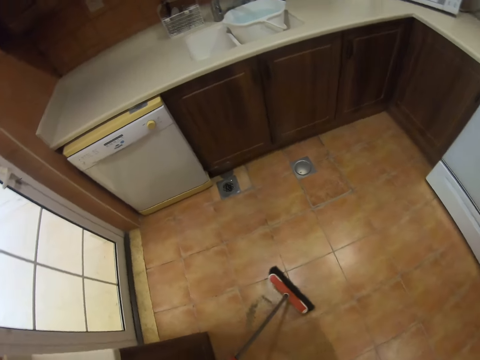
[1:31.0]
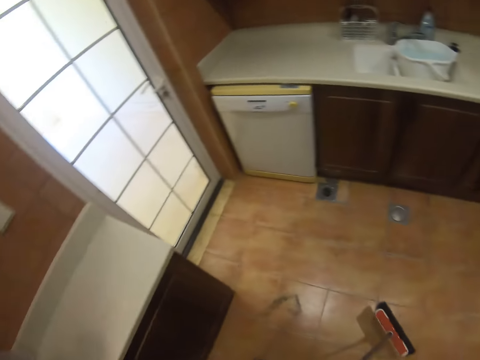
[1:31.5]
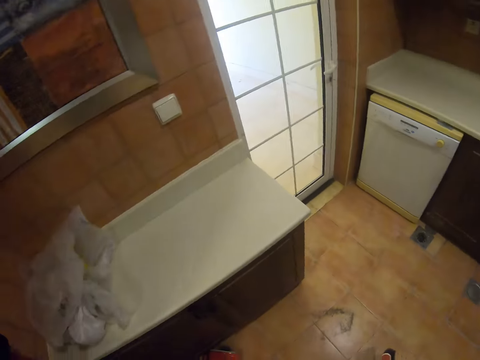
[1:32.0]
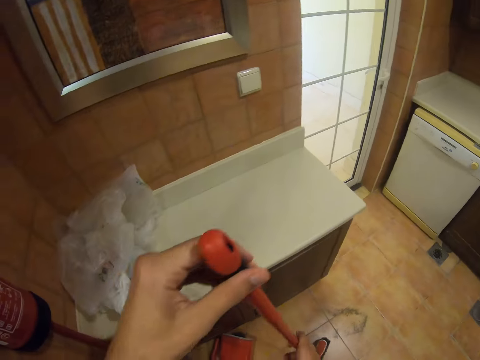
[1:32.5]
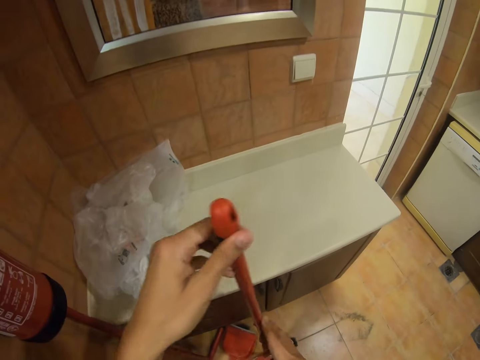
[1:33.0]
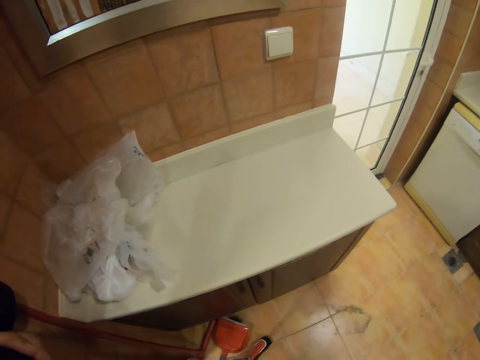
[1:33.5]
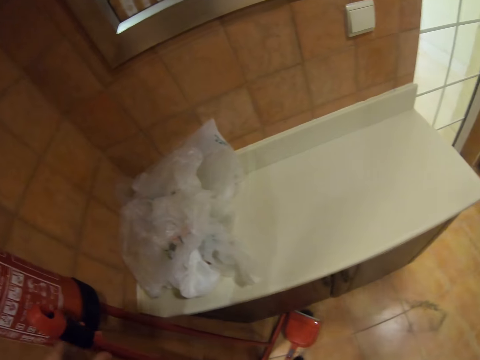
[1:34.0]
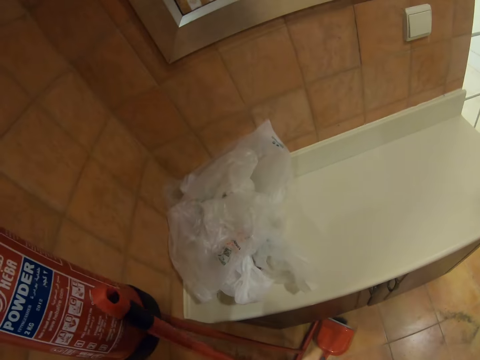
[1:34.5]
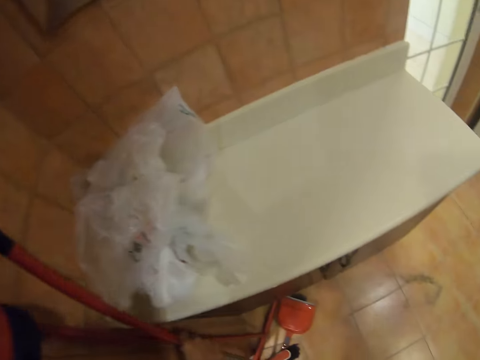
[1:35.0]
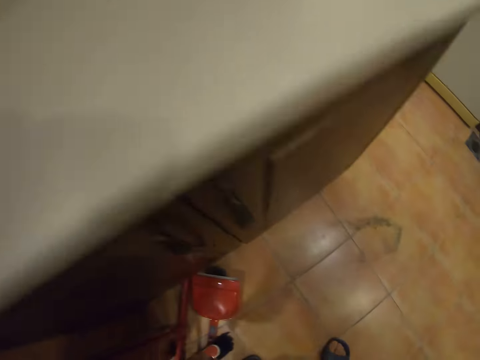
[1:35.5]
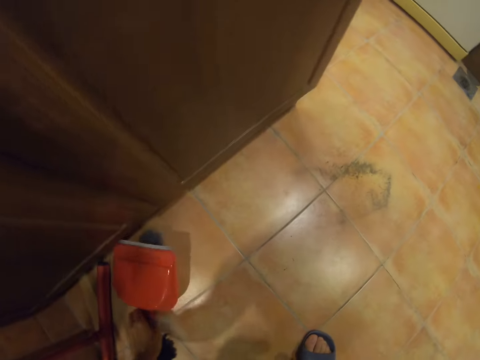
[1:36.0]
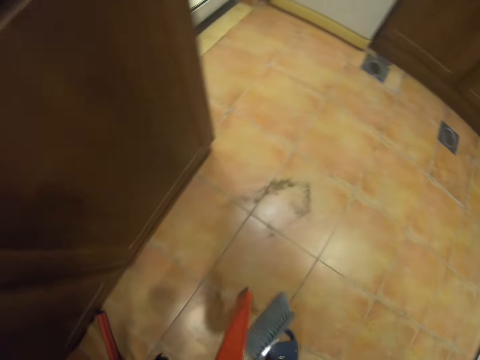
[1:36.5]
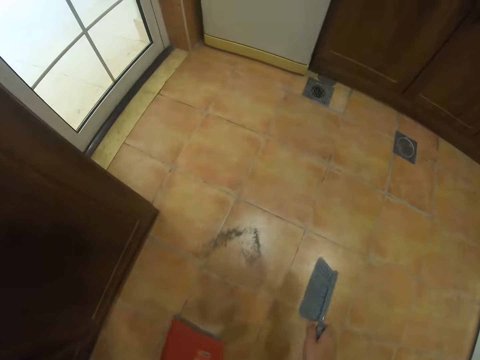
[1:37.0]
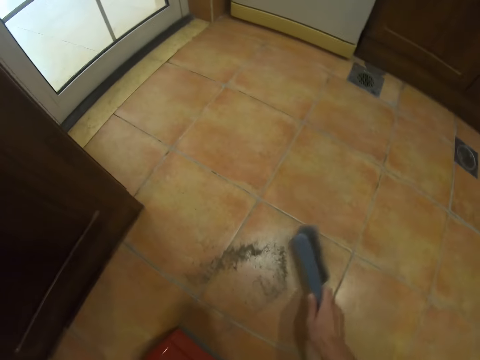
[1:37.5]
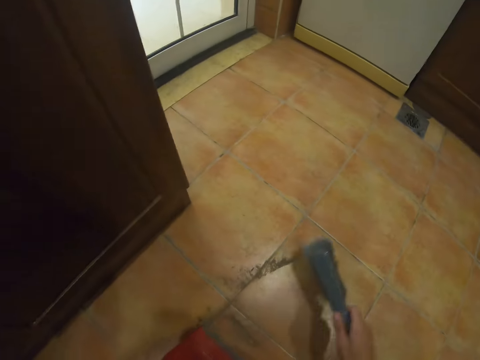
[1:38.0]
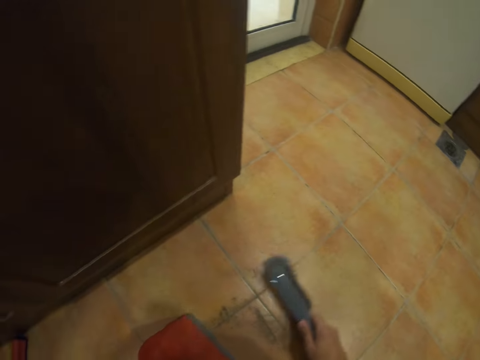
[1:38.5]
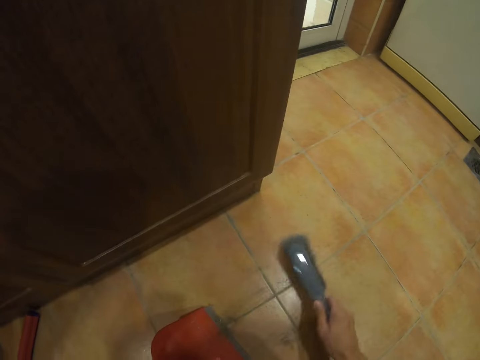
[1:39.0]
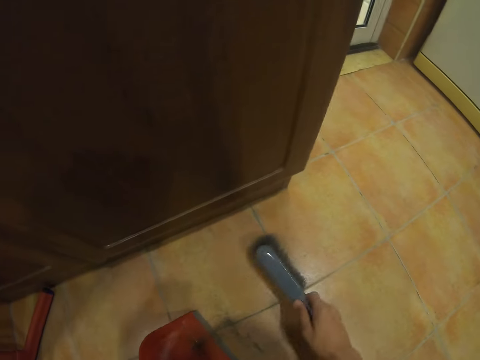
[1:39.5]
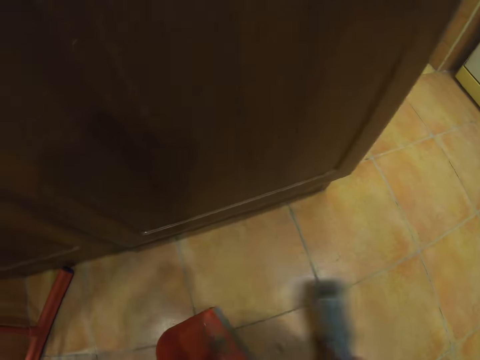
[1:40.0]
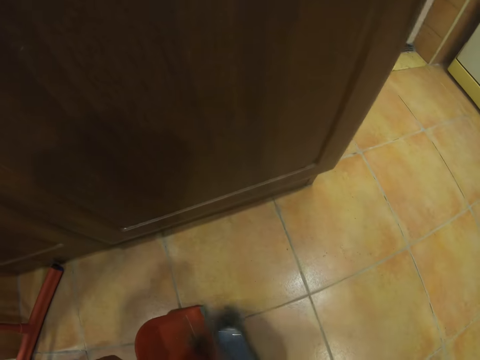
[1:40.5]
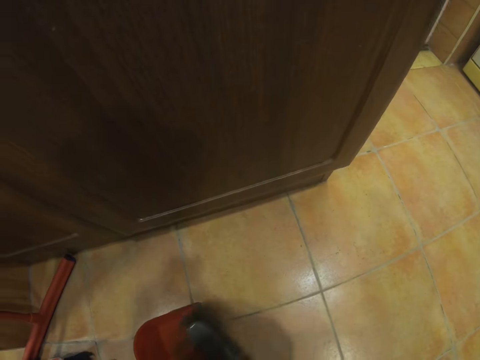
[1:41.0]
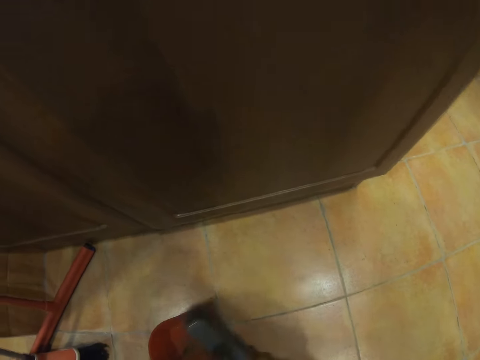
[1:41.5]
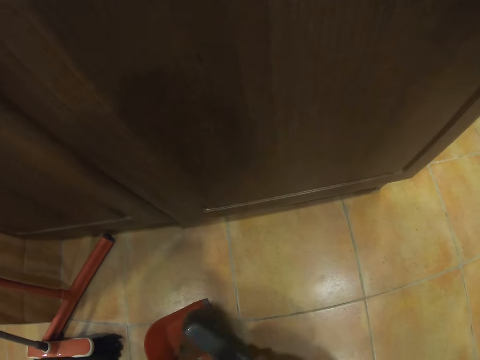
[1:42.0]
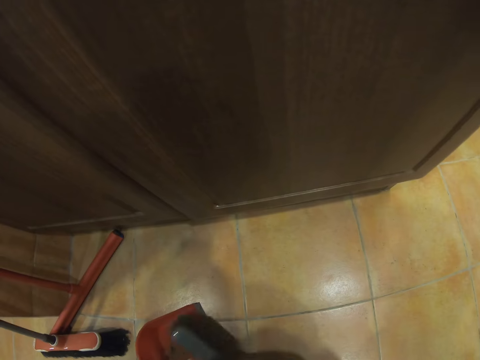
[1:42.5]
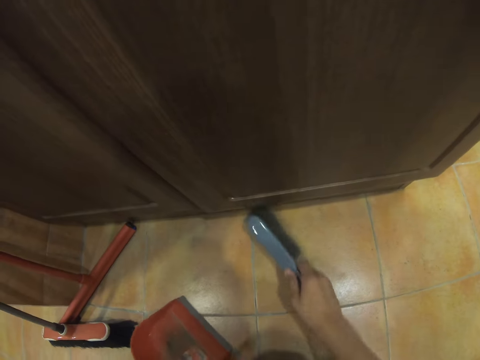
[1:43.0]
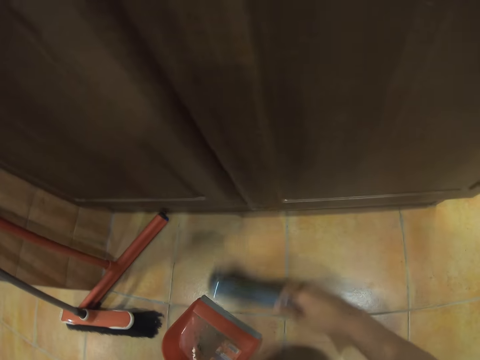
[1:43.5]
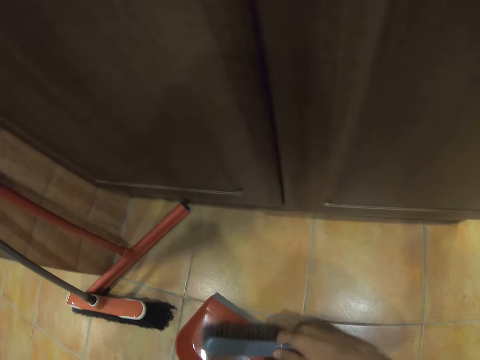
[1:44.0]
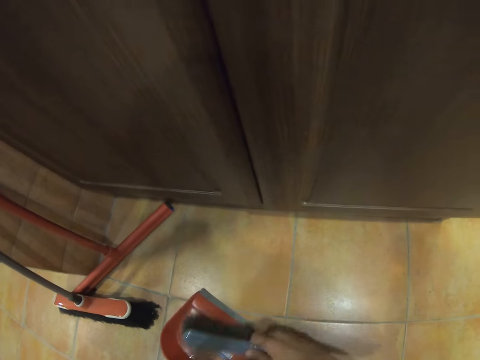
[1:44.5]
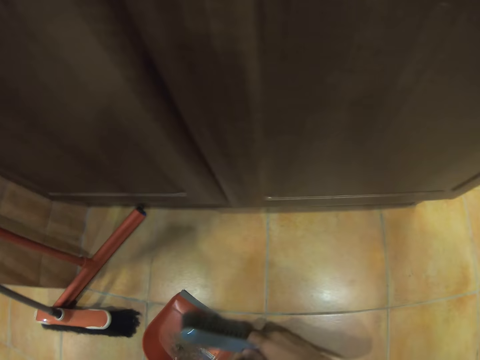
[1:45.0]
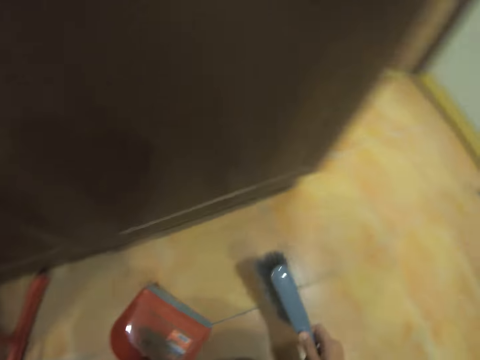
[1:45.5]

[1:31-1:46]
The camera wearer leans the floor brush on the wall. They pick up the cat litter or dust pan and the floor brush from the floor. They sweep the dirt on the floor into the dust pan.

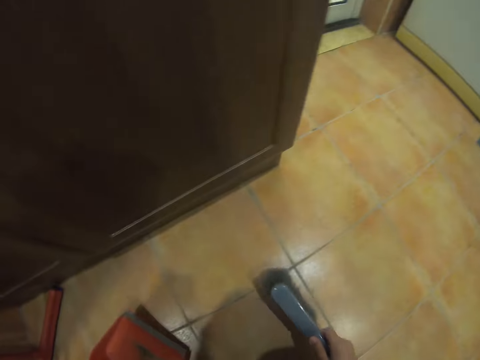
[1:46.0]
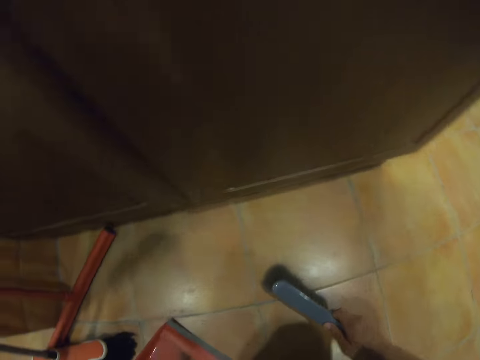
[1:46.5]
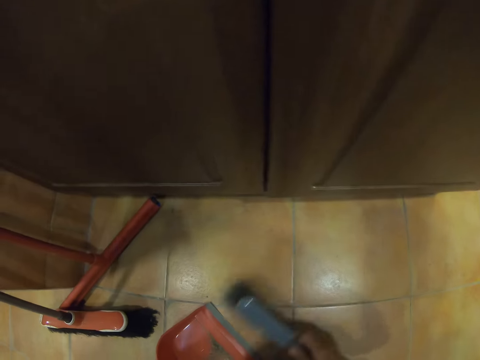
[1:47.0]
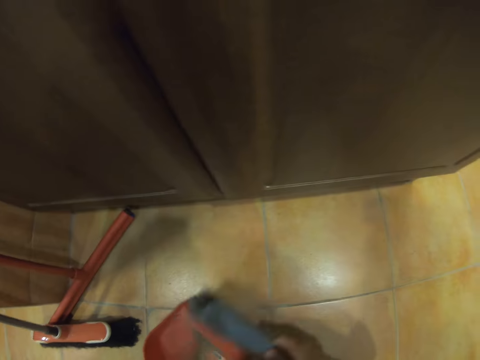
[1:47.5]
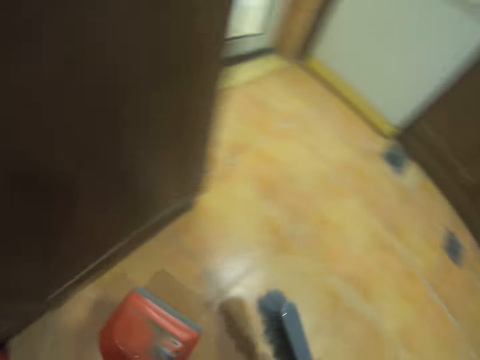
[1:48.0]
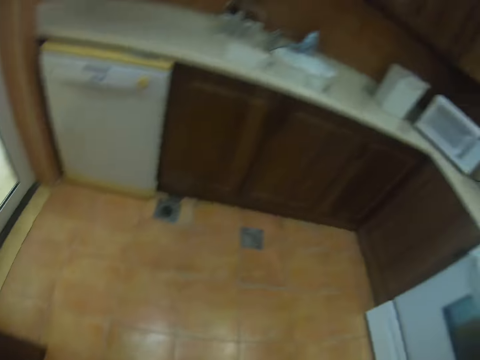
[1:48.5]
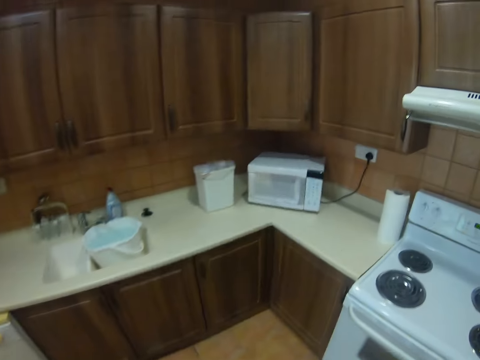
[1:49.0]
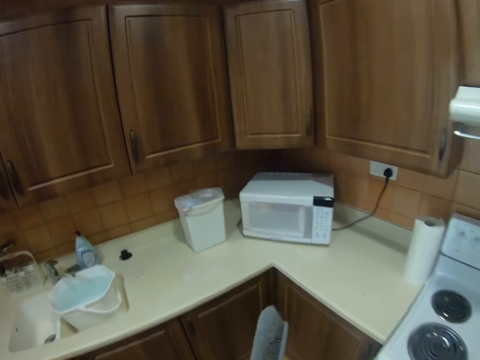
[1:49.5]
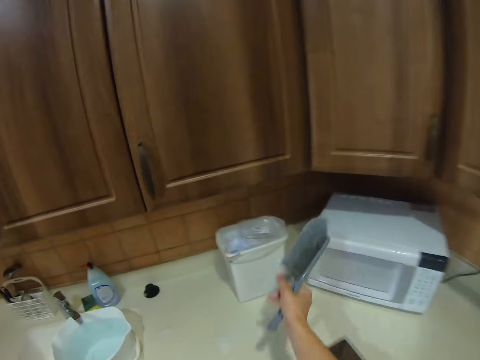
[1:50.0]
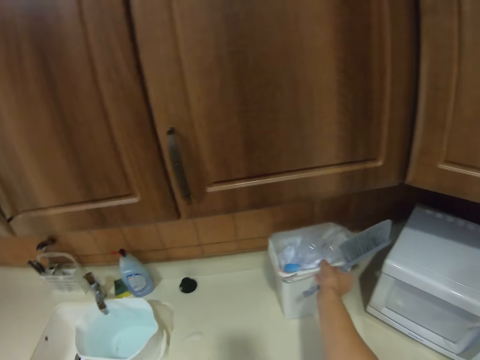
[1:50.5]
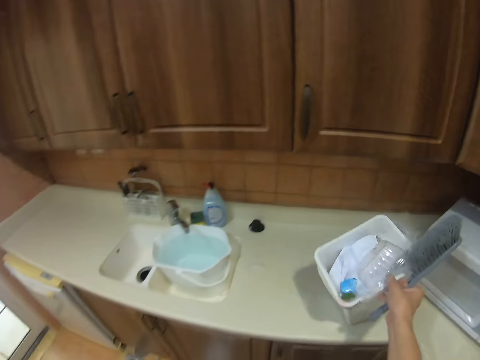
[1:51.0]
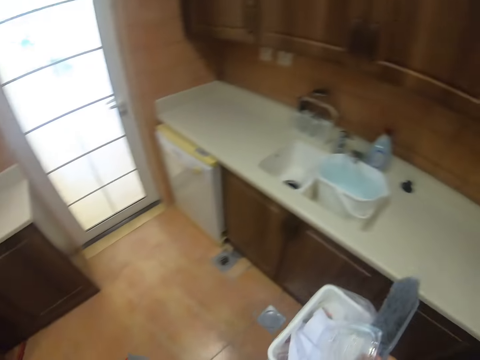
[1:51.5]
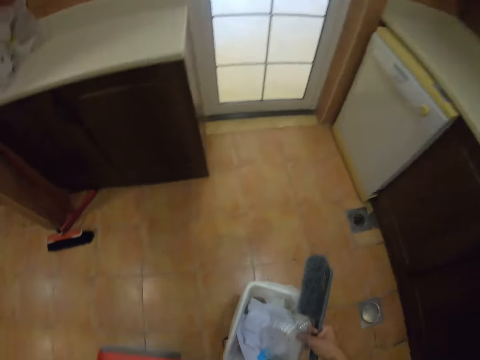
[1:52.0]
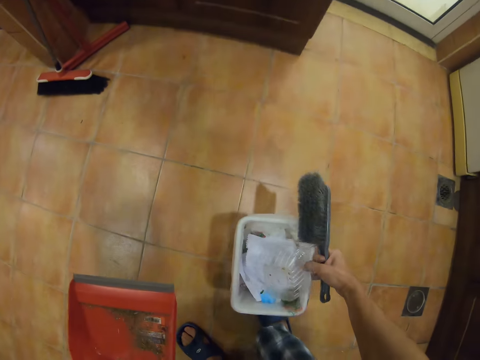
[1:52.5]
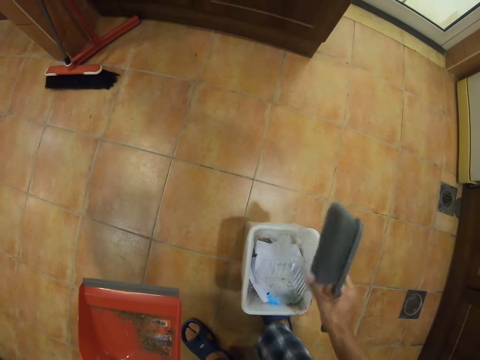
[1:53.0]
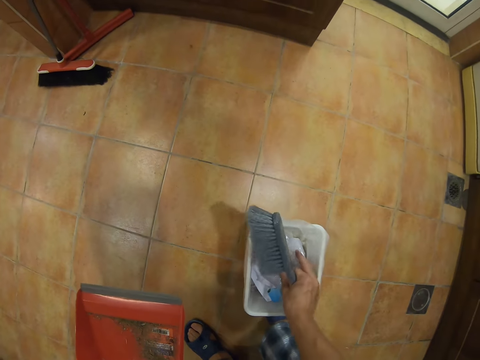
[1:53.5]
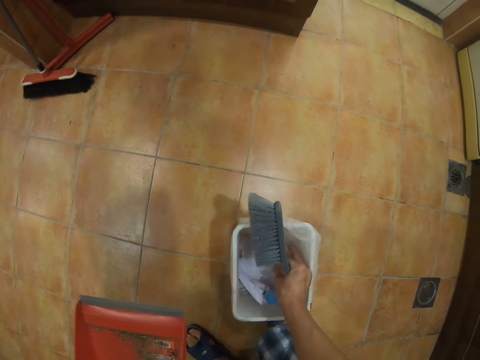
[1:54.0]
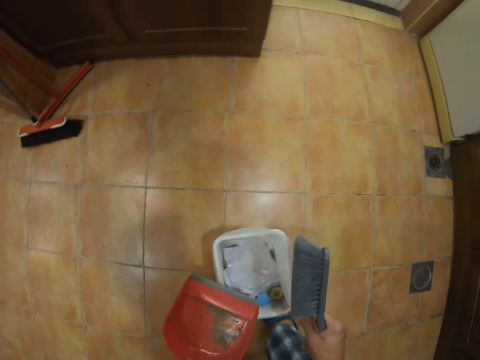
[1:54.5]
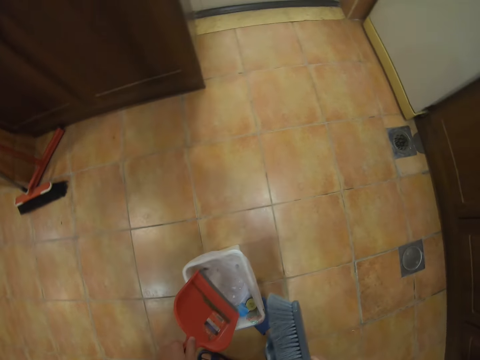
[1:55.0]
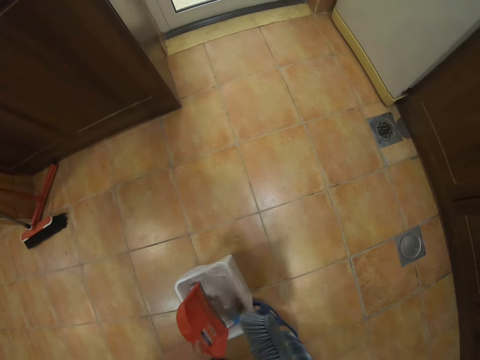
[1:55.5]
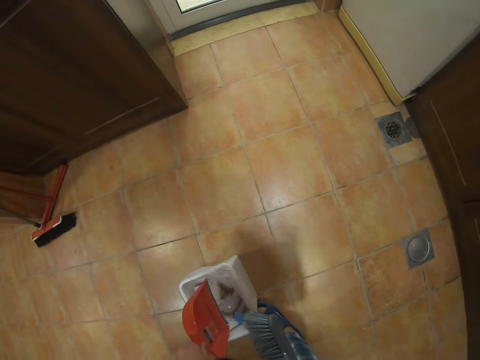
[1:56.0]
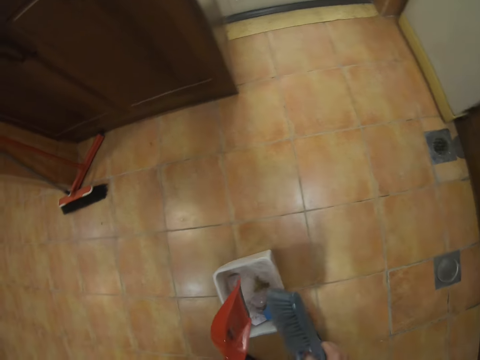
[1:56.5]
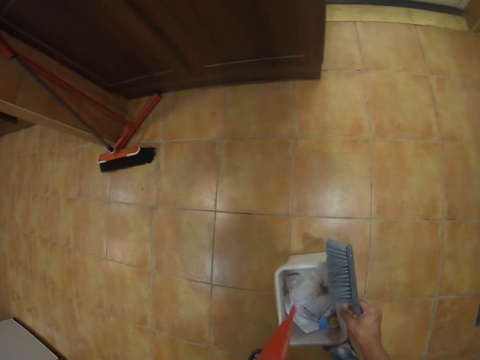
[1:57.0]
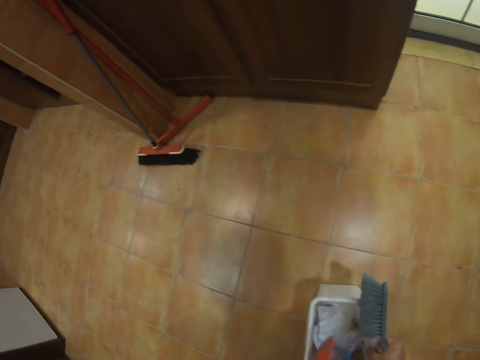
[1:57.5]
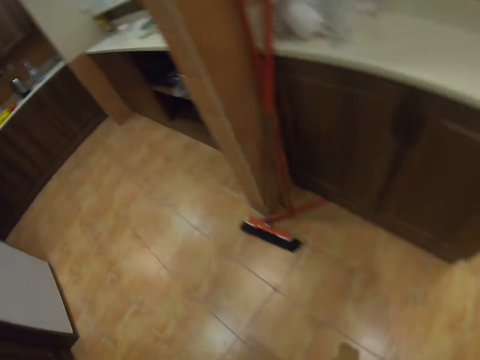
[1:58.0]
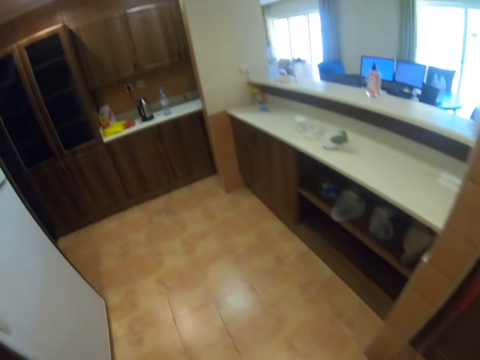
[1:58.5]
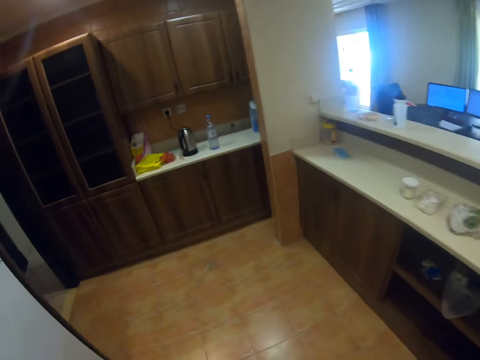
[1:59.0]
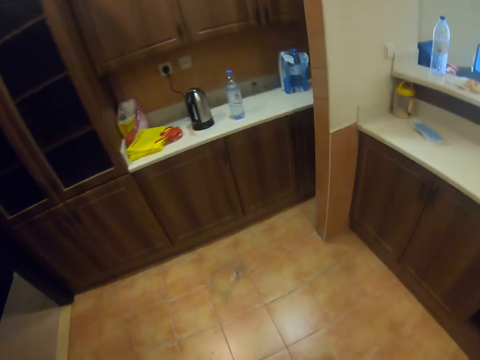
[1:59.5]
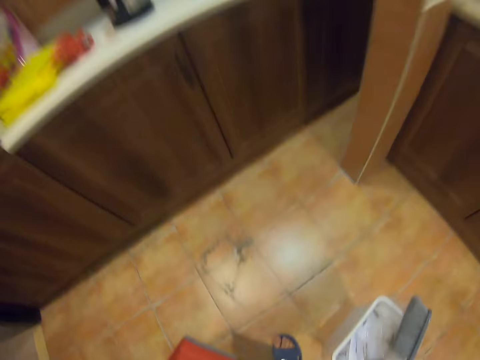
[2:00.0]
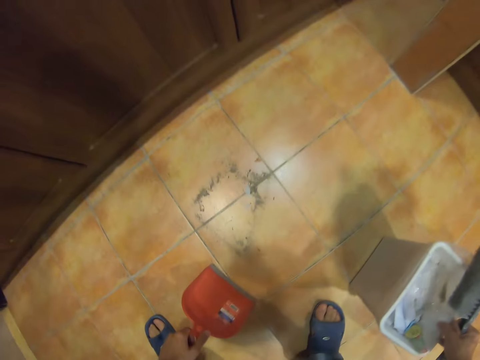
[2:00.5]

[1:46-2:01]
The camera wearer picks up the dust bin on the kitchen counter. They put the dust bin on the floor. They put the dirt in the dust bin. They walk around the house.
